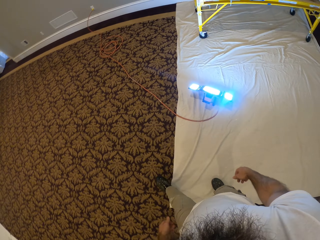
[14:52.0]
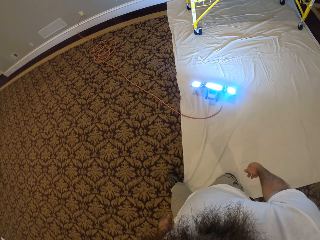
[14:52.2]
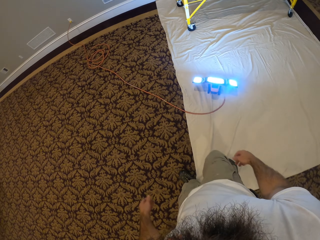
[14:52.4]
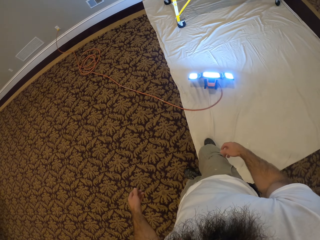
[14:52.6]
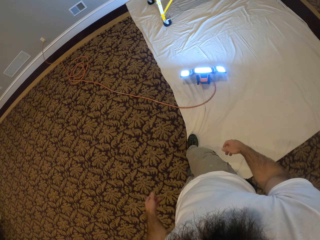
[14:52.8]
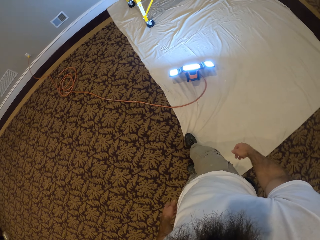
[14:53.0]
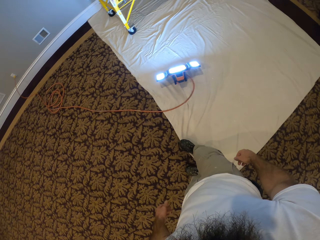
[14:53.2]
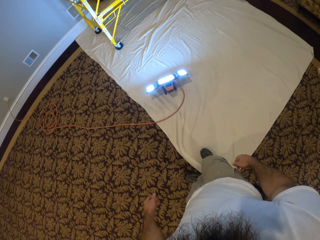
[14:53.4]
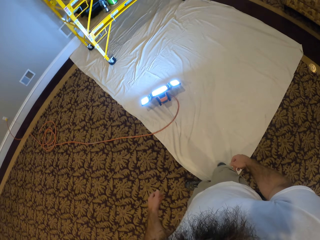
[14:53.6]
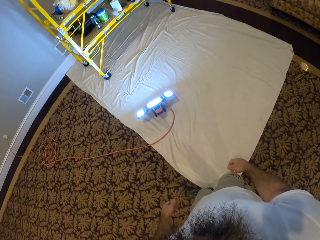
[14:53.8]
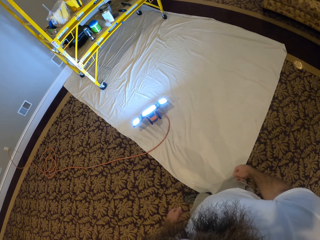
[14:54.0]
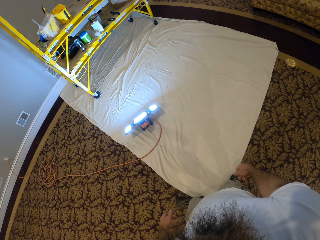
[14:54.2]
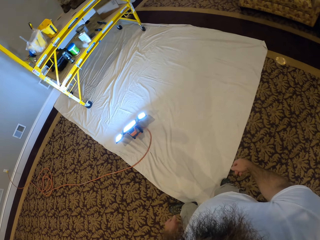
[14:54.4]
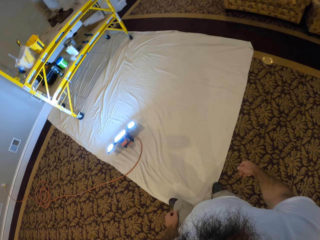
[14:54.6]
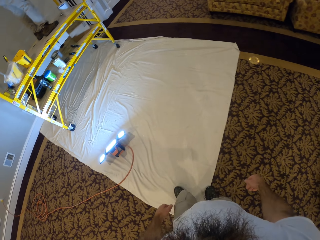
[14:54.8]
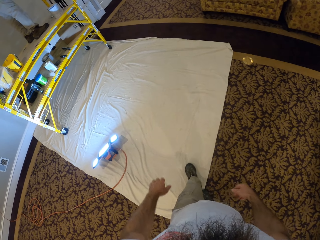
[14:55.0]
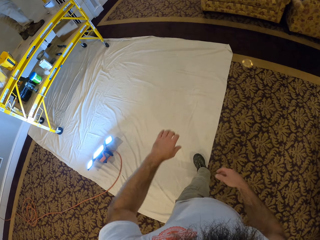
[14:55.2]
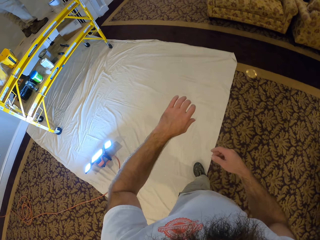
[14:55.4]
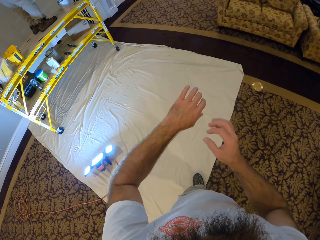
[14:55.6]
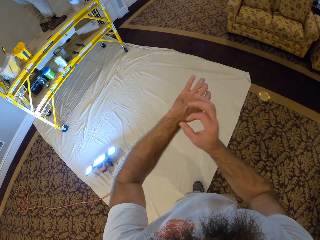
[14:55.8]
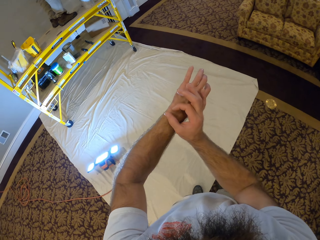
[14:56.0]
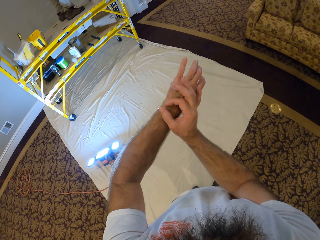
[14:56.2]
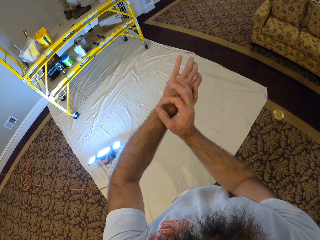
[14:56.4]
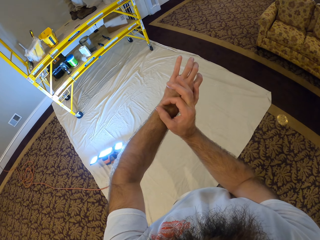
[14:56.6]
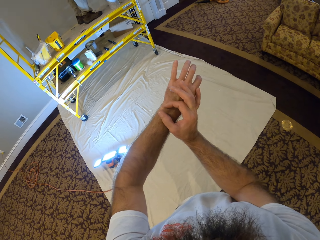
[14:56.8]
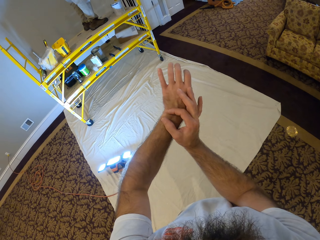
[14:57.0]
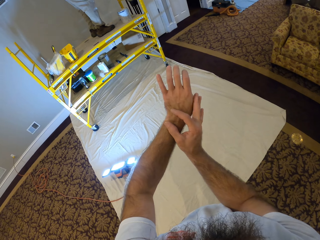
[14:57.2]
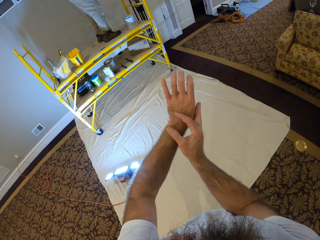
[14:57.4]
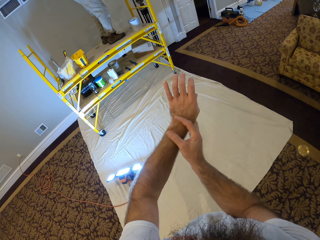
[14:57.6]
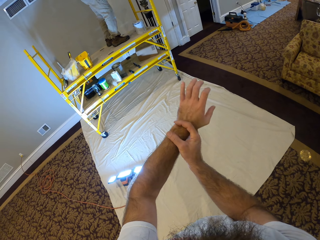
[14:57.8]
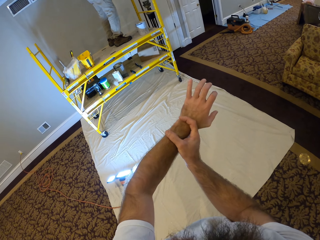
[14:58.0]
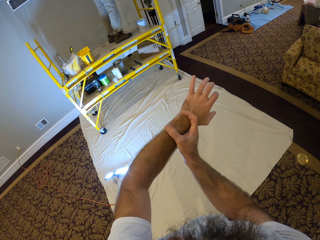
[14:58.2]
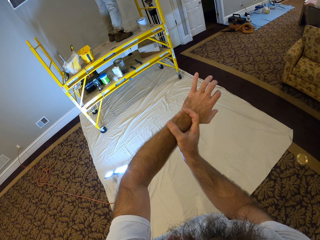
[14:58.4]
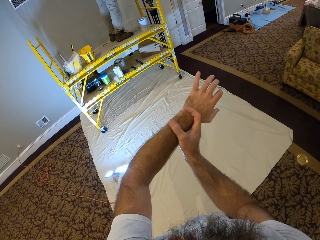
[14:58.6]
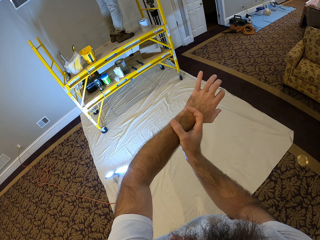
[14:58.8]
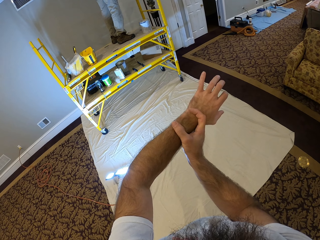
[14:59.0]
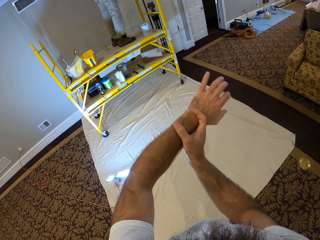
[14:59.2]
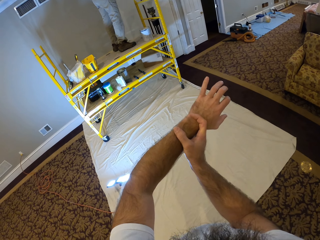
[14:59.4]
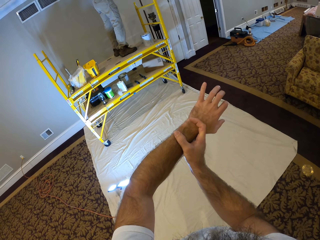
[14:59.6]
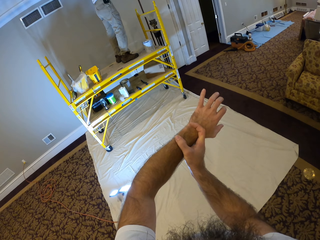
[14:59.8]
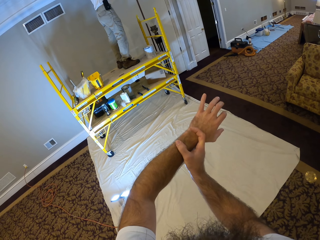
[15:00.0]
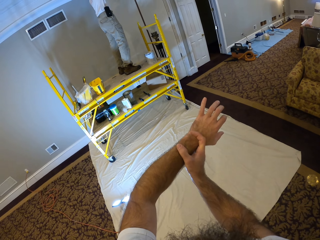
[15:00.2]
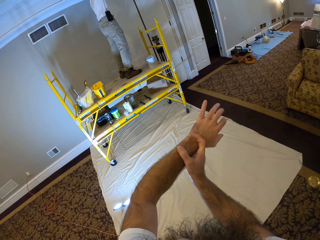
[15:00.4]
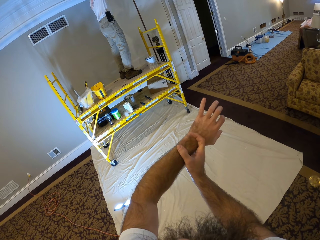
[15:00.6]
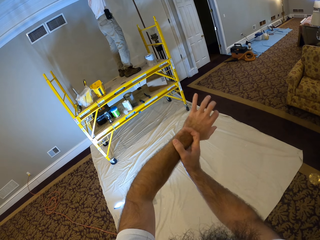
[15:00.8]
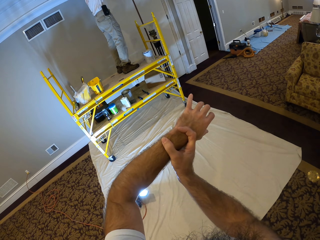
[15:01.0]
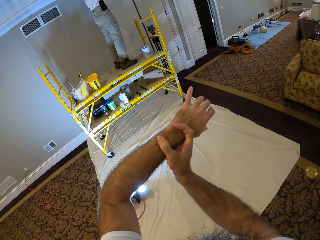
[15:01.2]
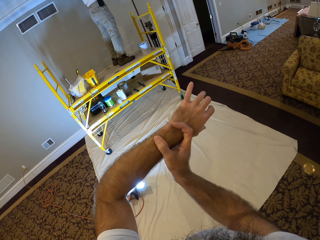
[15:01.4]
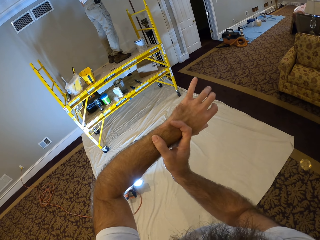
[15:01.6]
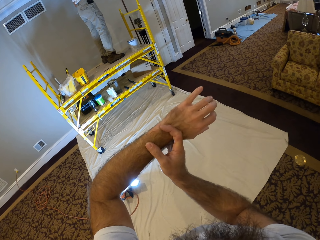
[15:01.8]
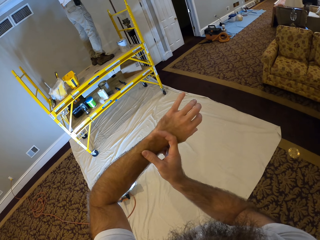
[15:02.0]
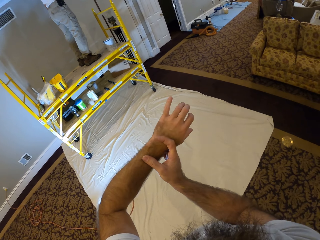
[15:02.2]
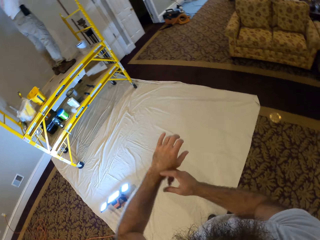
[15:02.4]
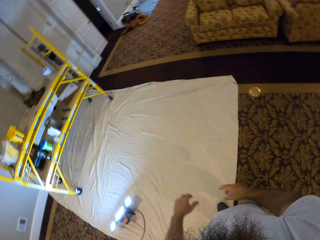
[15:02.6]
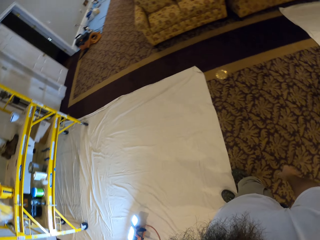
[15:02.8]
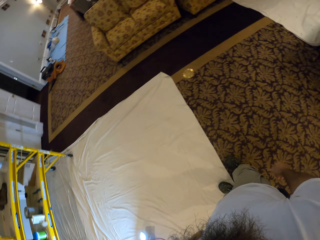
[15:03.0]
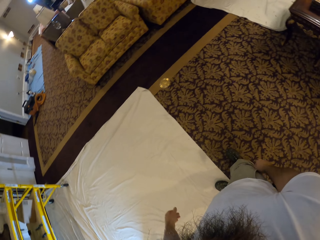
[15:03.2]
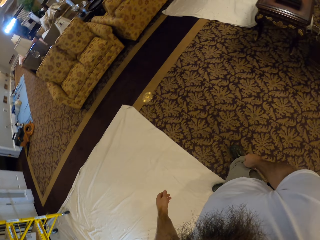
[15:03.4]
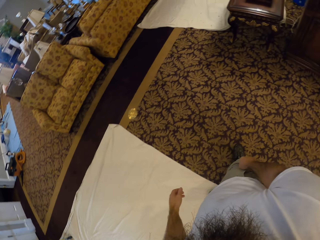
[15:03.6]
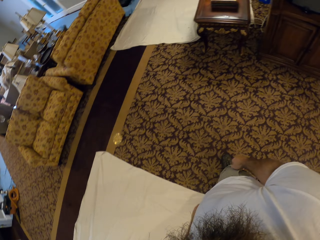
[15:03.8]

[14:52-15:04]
The camera wearer scratches his left hand with his right hand. He holds his hand.

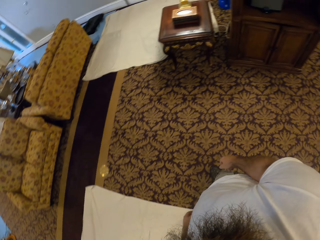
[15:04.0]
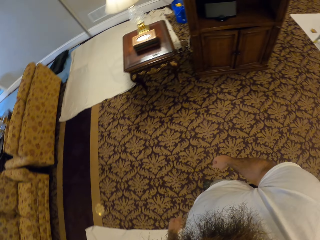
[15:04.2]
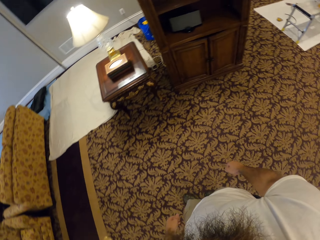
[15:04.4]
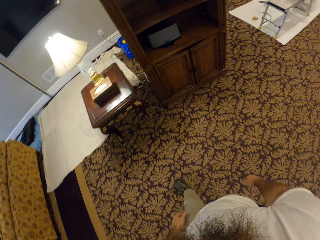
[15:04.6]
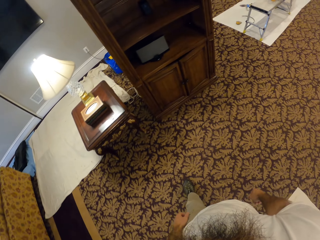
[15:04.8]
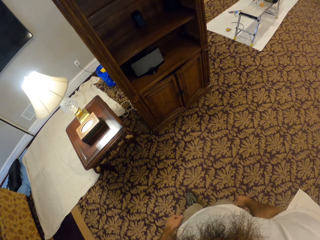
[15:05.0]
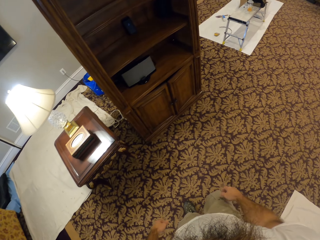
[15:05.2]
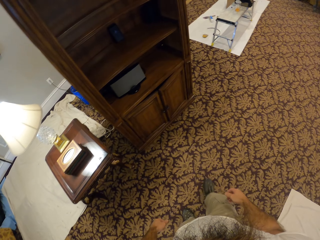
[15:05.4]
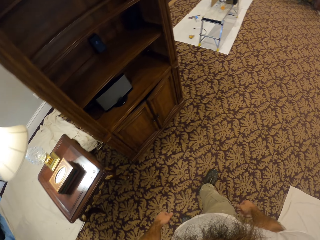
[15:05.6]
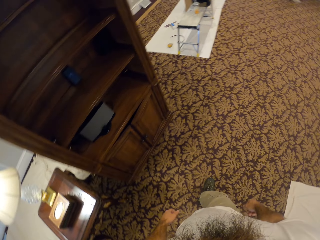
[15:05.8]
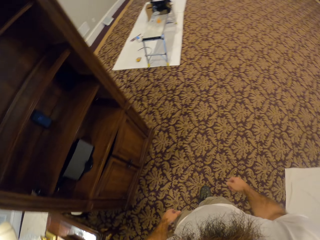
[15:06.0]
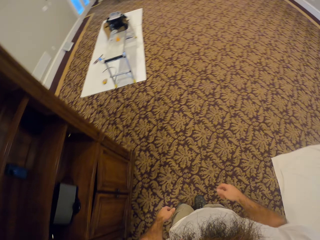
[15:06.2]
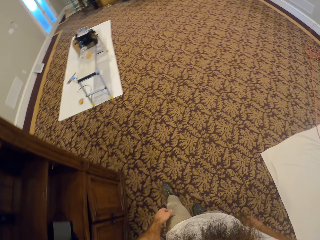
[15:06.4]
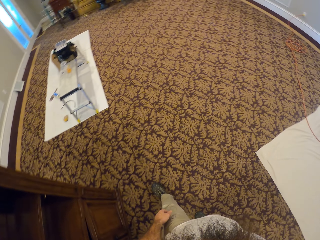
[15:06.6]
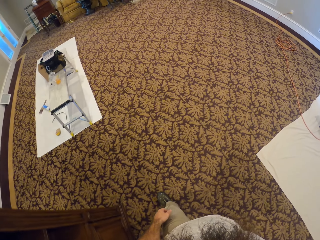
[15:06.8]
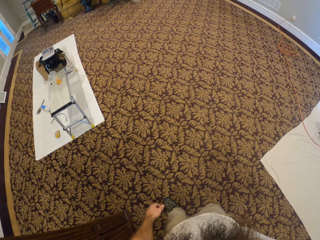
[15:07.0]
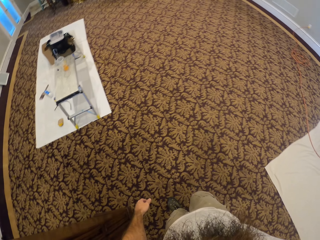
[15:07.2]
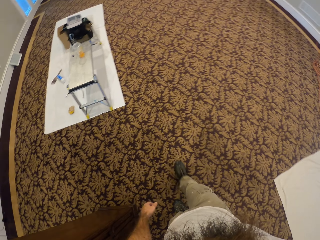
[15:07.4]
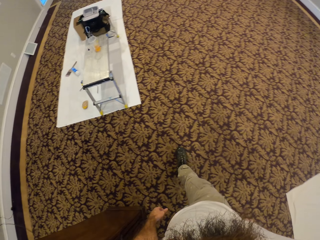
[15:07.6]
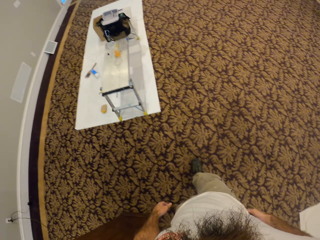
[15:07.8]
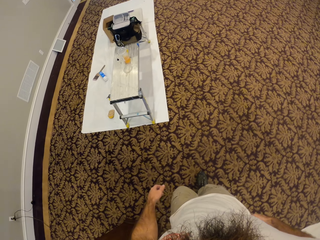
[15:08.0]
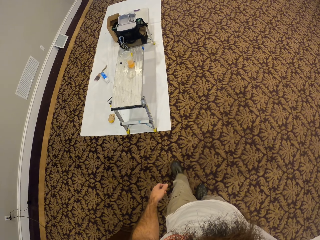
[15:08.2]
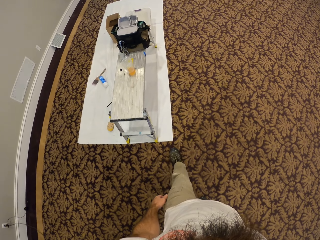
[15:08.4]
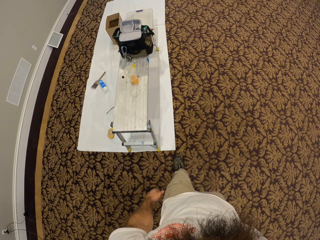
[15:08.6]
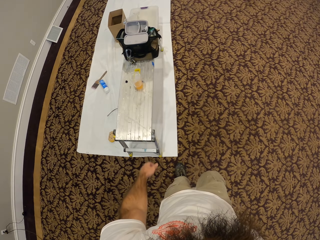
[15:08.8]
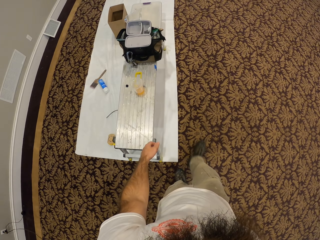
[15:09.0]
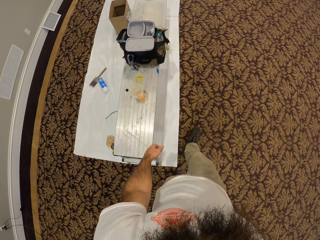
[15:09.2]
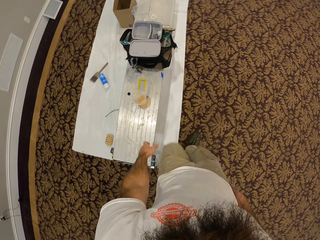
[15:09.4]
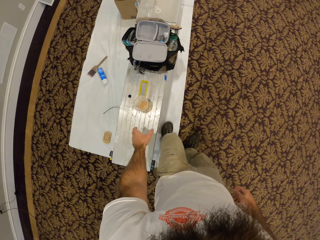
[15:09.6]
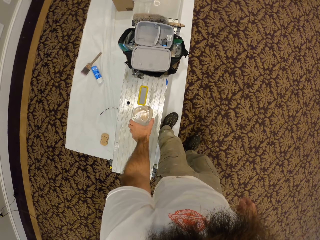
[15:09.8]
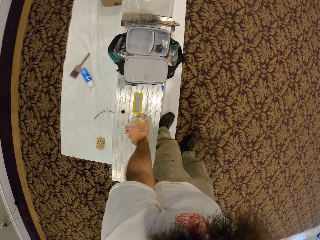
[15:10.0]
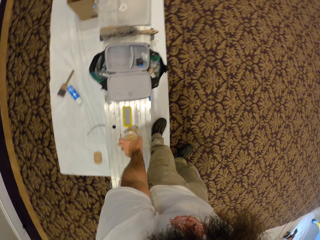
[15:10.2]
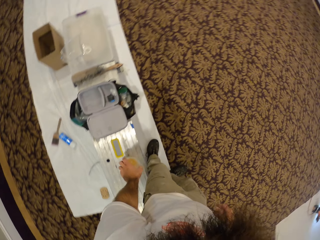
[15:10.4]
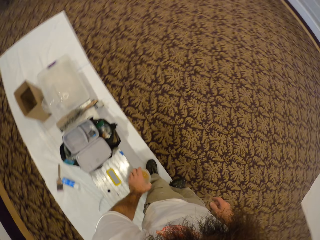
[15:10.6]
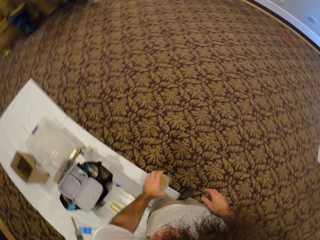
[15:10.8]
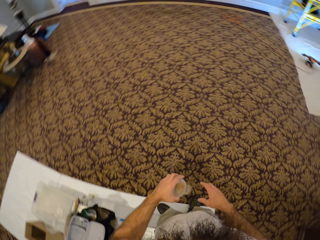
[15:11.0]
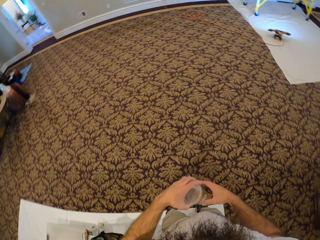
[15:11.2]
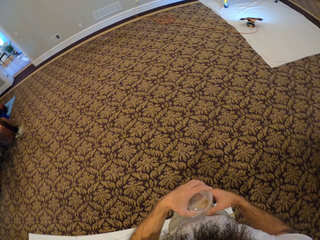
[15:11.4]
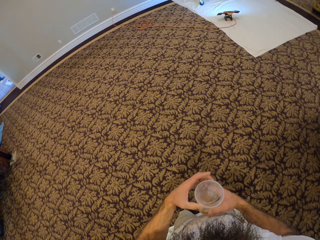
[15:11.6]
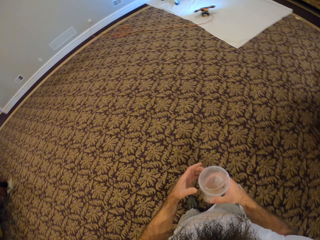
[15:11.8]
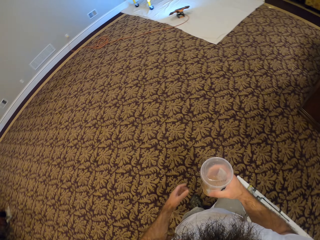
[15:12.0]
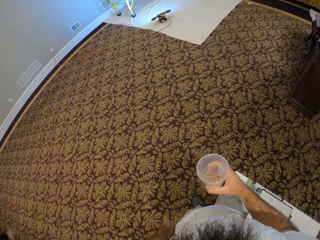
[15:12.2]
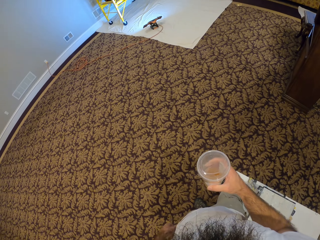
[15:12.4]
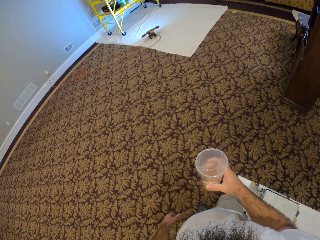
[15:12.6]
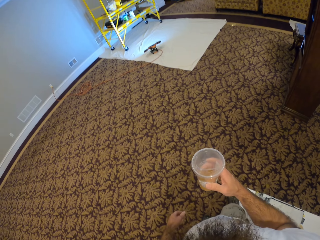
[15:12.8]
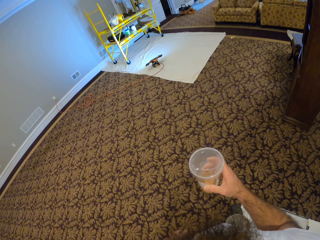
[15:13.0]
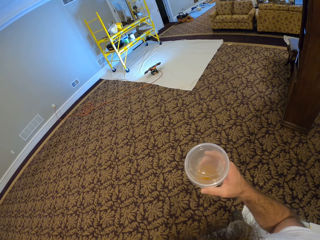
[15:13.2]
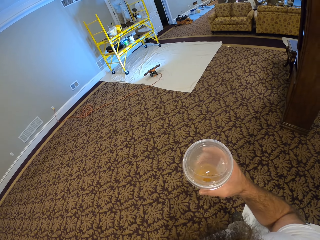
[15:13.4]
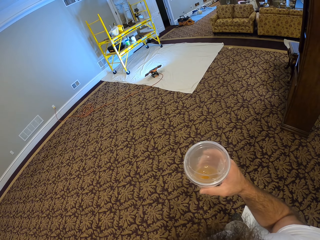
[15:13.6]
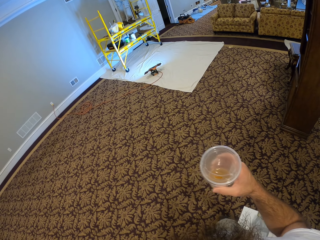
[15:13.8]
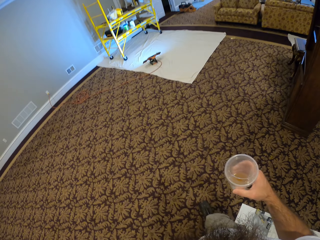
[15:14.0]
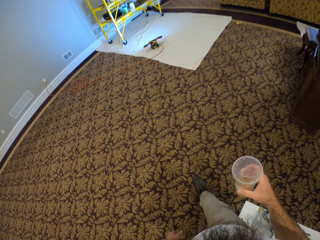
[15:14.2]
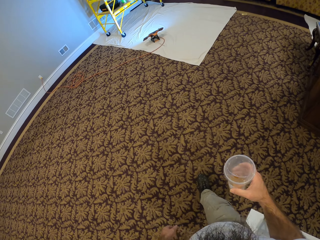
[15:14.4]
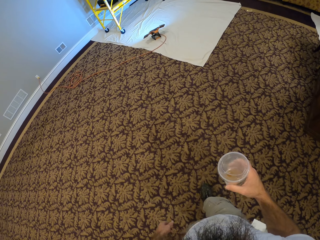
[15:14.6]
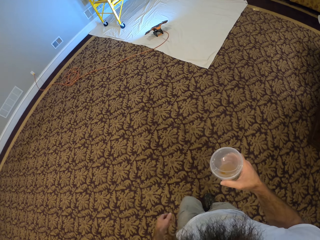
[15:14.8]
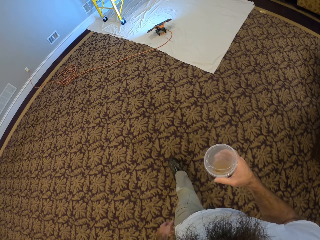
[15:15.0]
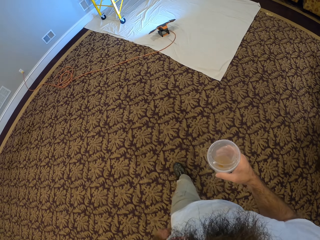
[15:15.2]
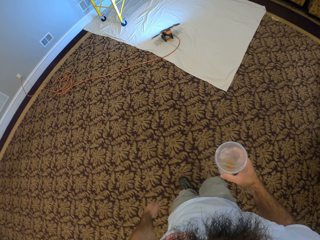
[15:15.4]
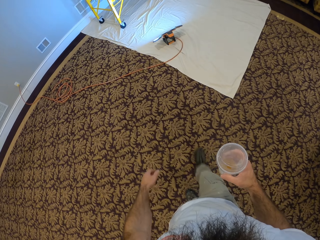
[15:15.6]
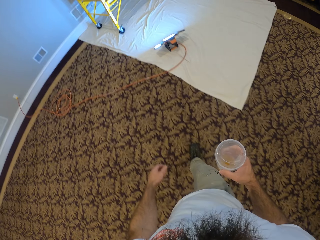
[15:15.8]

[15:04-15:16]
The camera wearer walks to a bench in the room. He takes a cup from the table with his left hand. He passes the cup from his left hand to his right hand.
